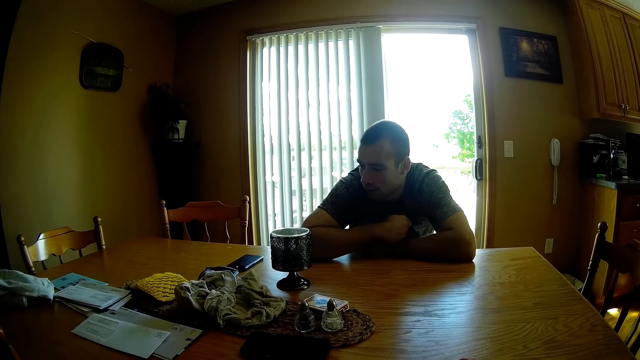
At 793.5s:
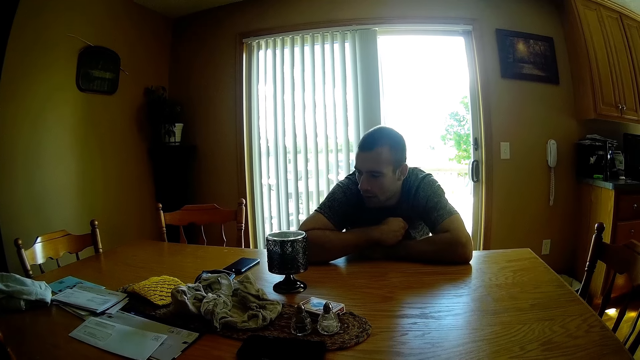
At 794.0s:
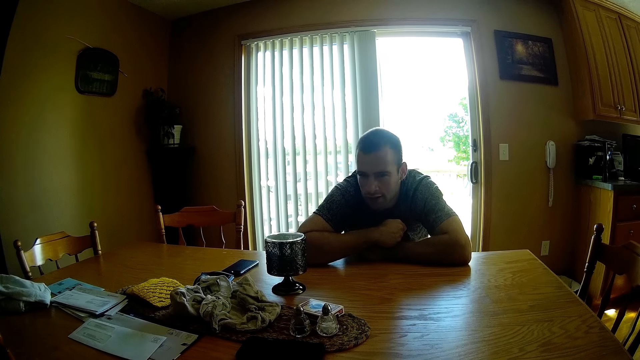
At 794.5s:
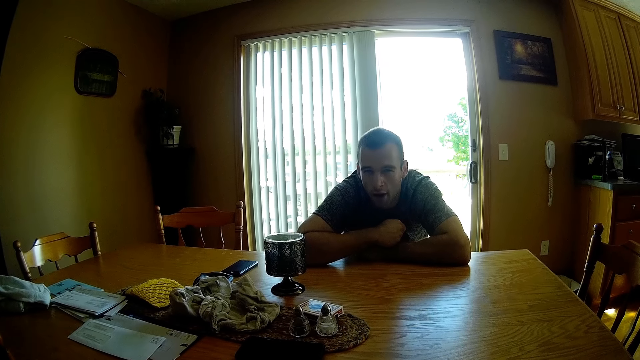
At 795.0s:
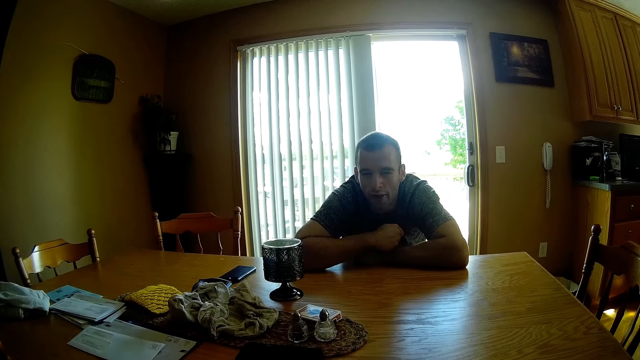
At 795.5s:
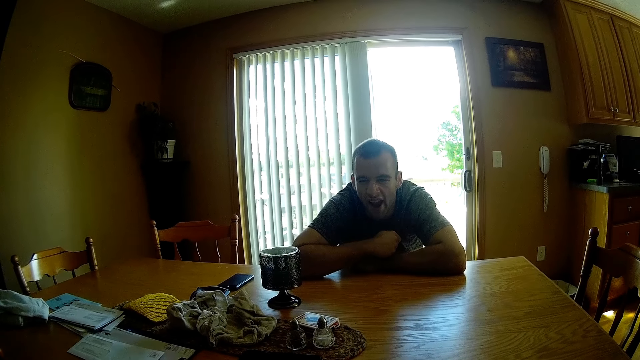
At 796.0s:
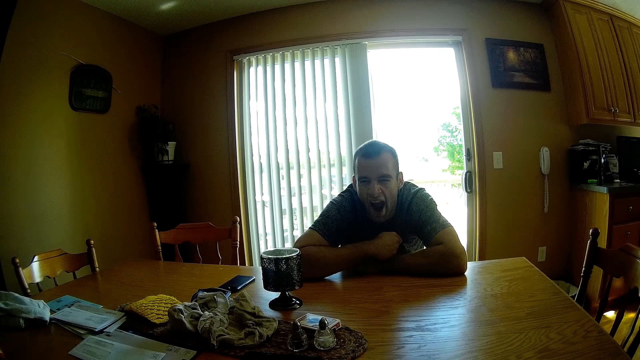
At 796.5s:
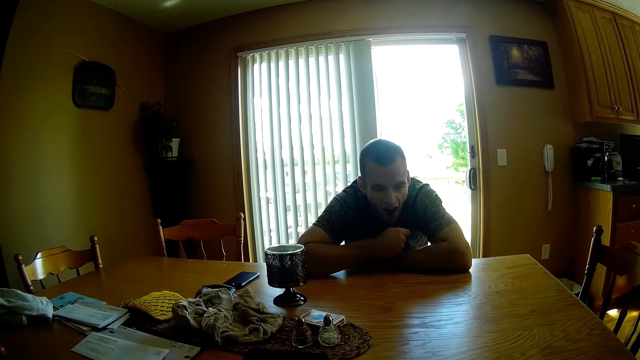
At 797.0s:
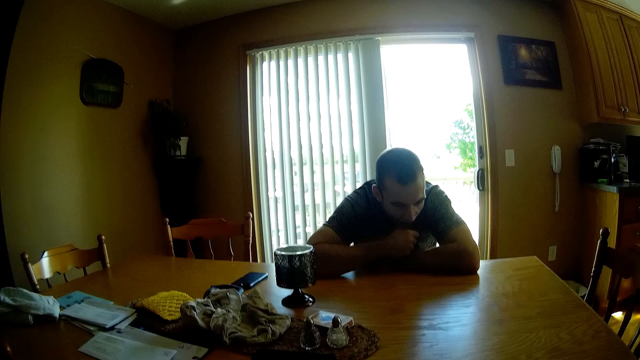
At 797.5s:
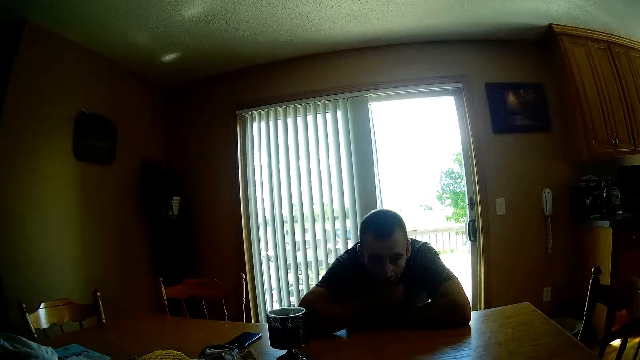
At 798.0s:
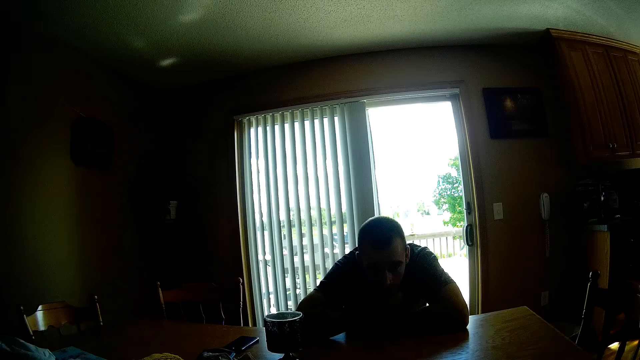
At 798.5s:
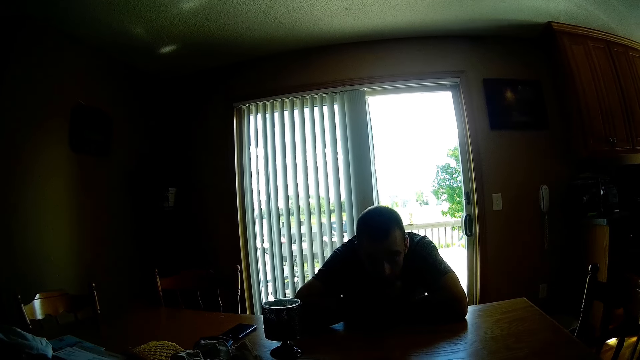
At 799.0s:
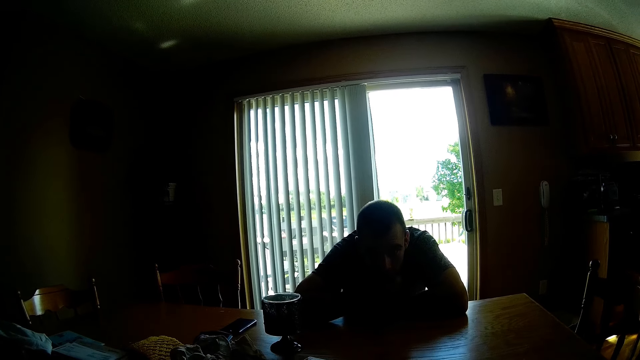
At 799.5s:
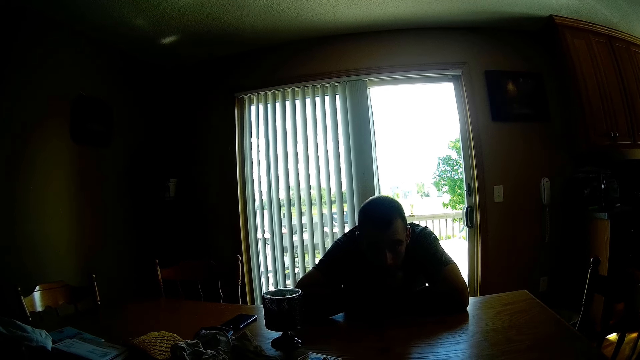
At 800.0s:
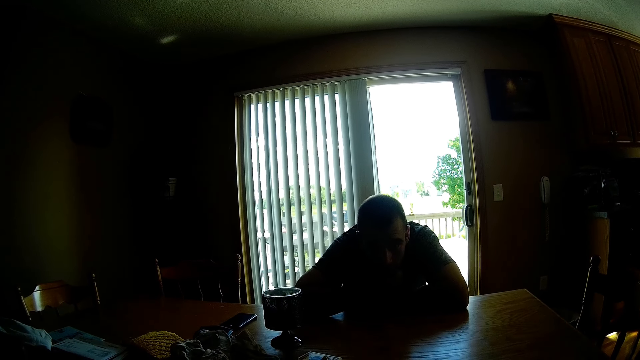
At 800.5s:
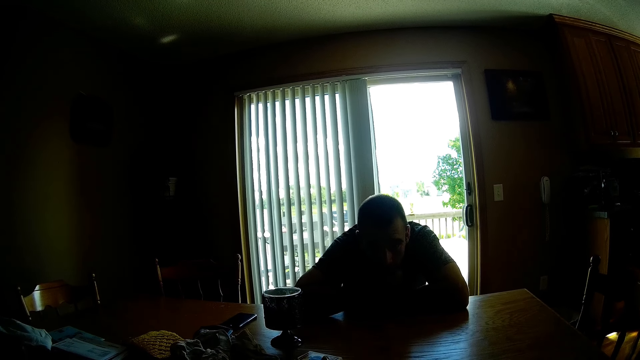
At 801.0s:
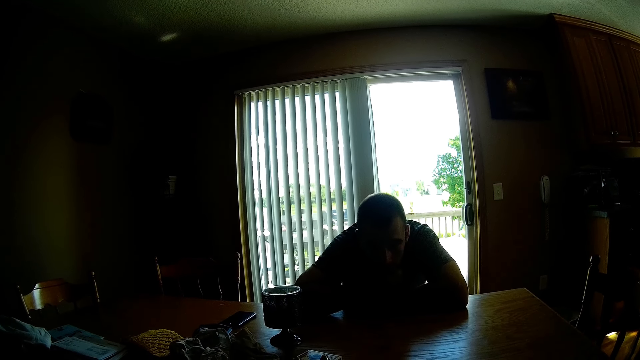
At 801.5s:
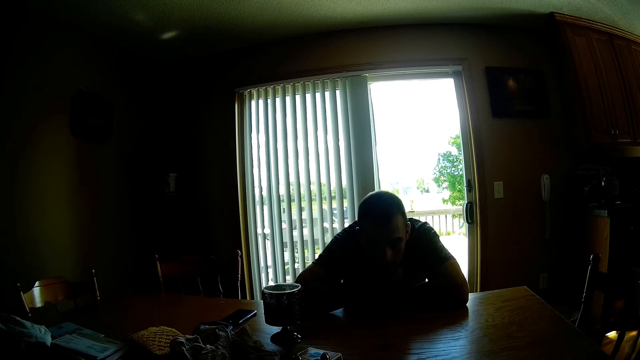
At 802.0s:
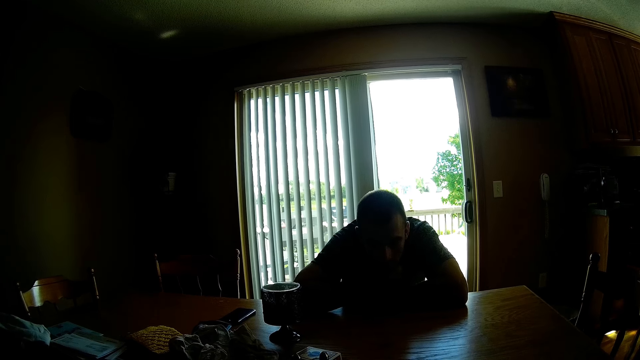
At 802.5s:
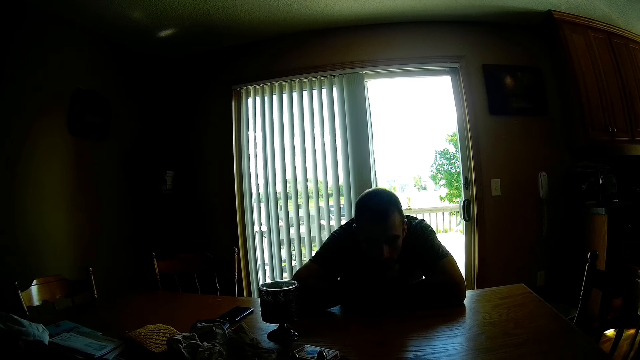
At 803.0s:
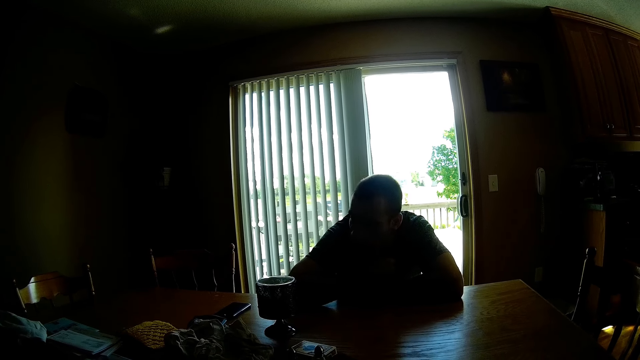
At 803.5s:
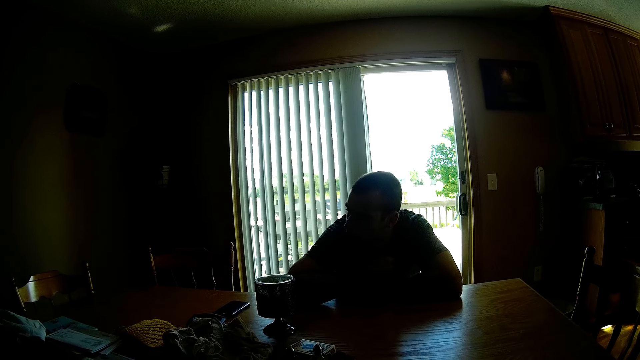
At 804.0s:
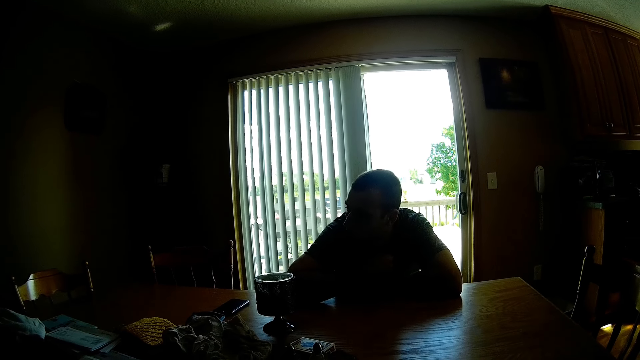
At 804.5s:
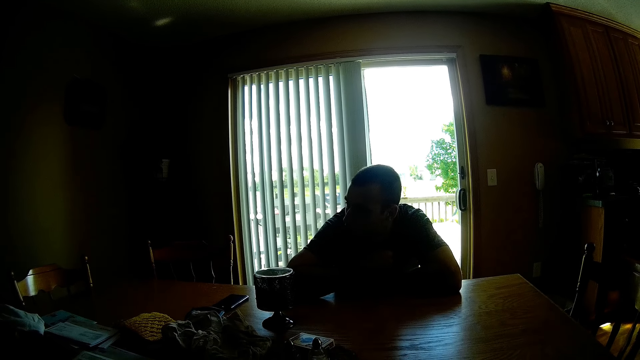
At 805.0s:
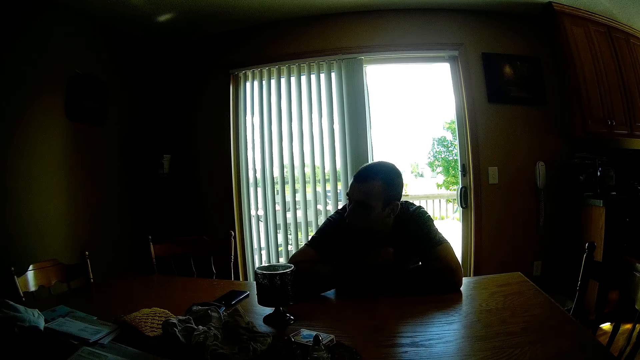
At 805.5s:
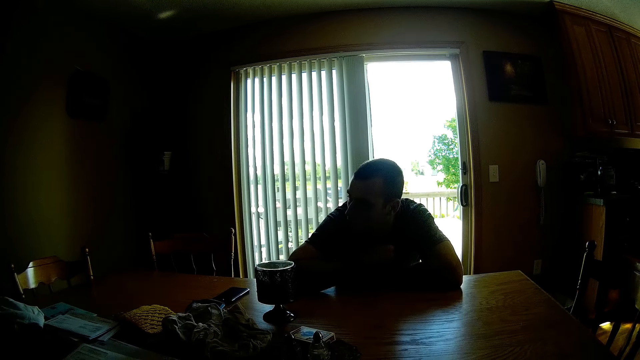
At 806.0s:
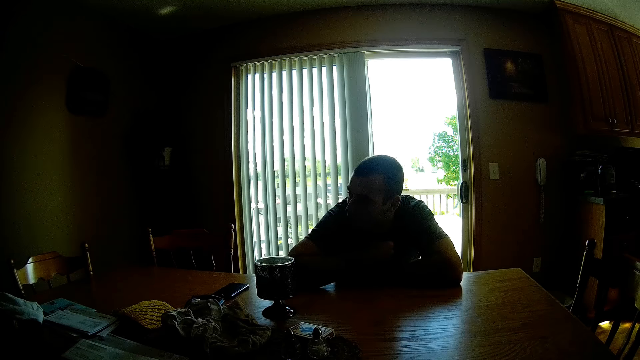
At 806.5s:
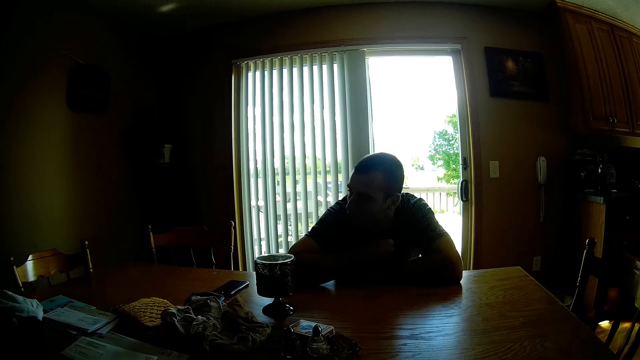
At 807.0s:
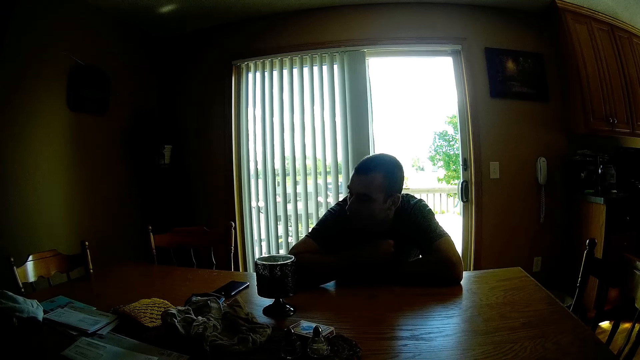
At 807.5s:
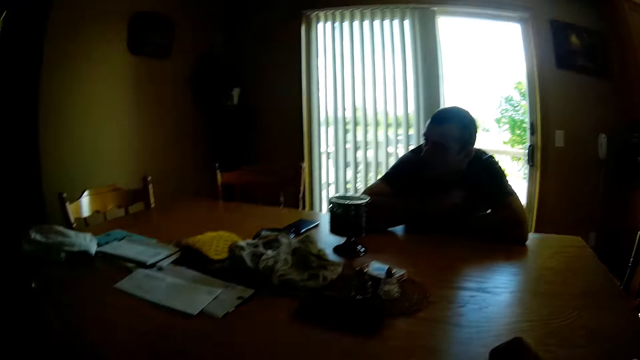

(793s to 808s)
The man responds to the camera wearer. The man yawns. The man converses with the lady.

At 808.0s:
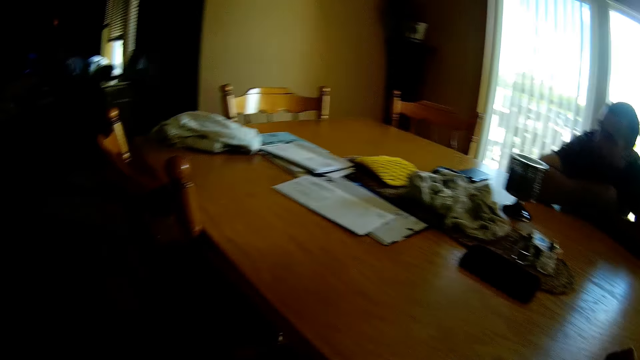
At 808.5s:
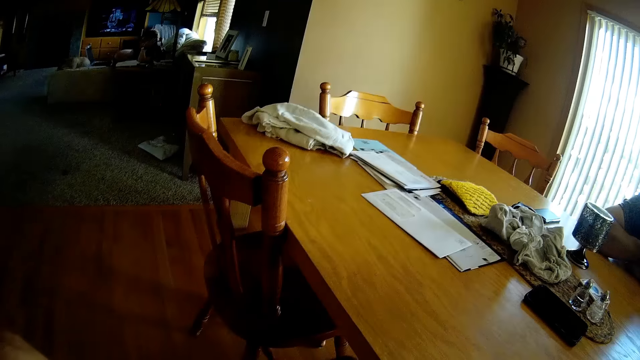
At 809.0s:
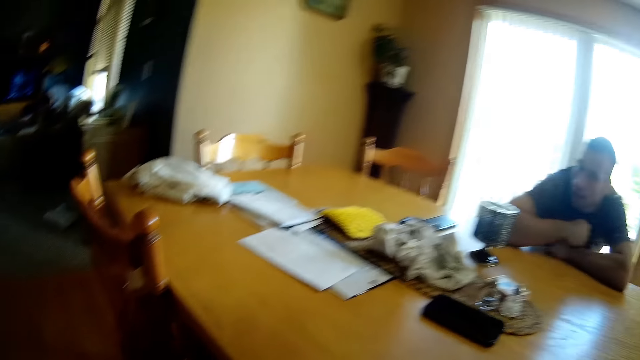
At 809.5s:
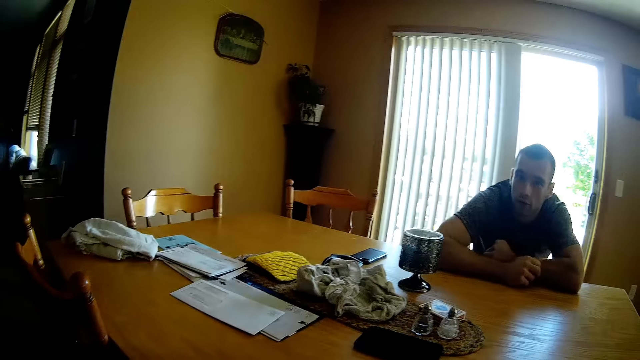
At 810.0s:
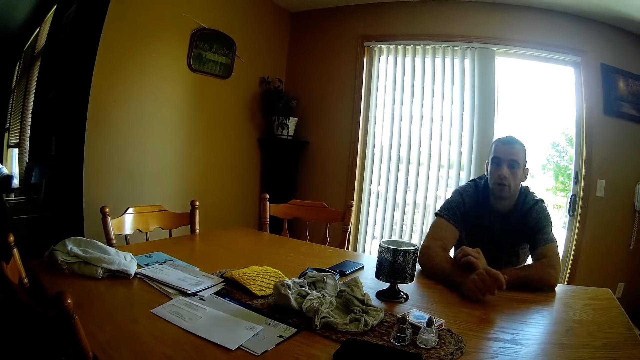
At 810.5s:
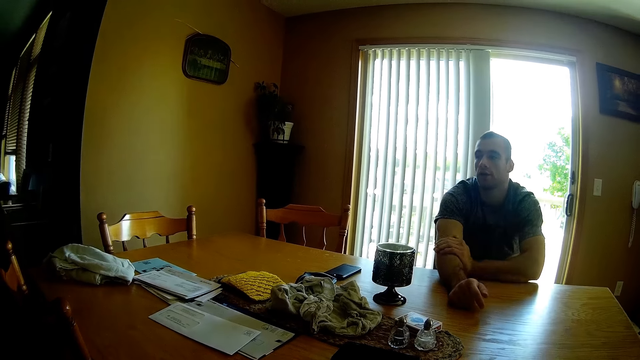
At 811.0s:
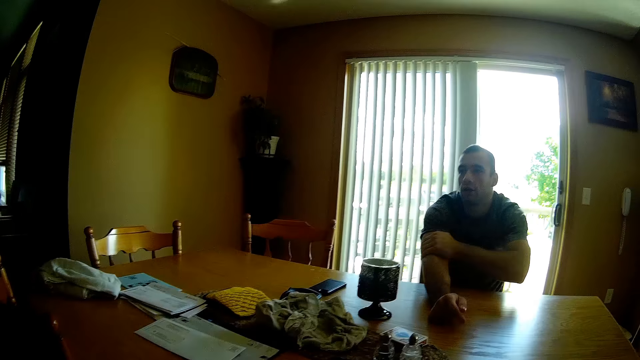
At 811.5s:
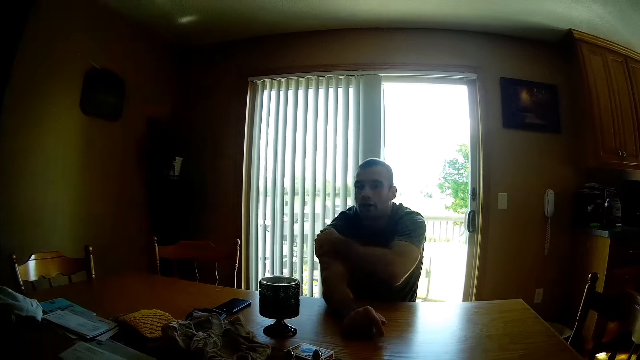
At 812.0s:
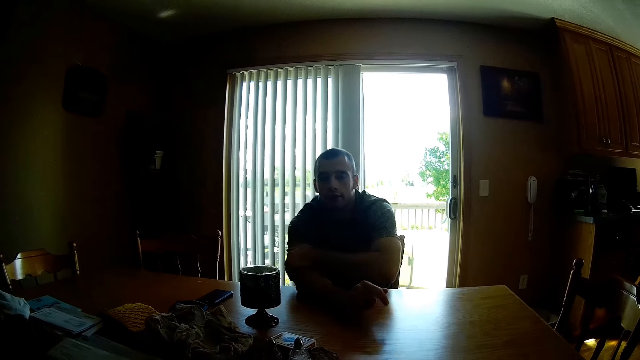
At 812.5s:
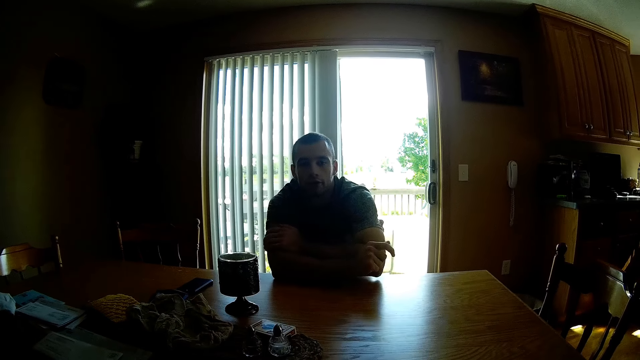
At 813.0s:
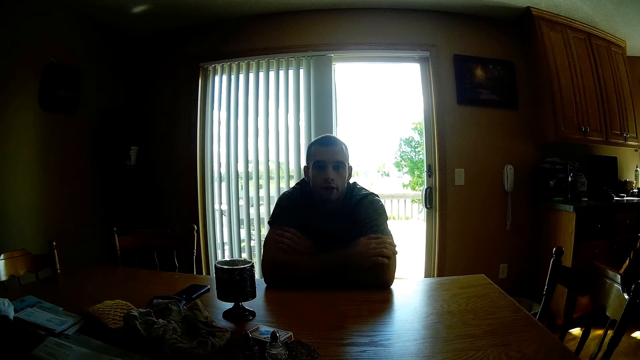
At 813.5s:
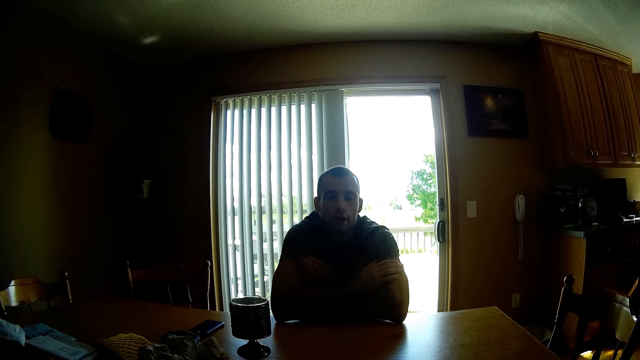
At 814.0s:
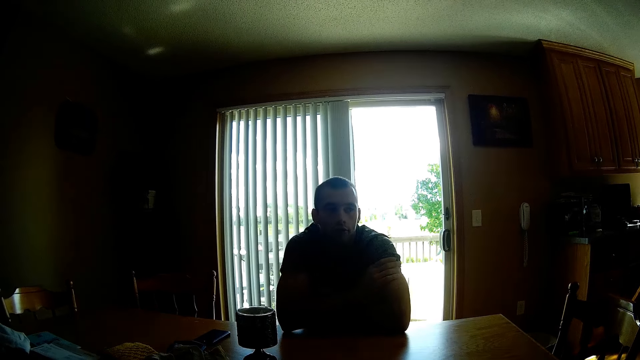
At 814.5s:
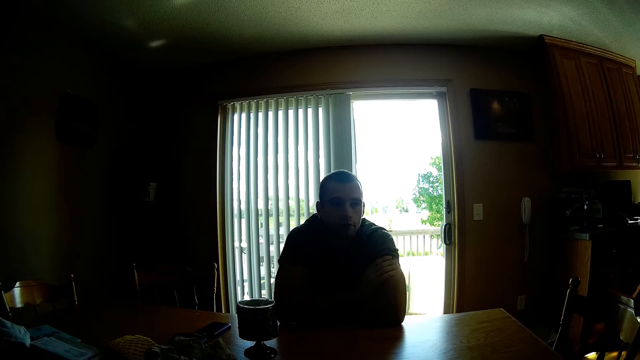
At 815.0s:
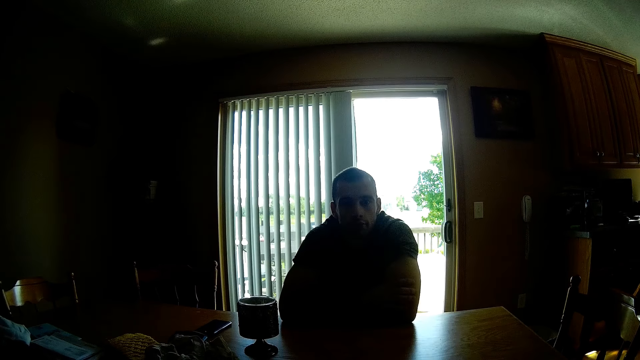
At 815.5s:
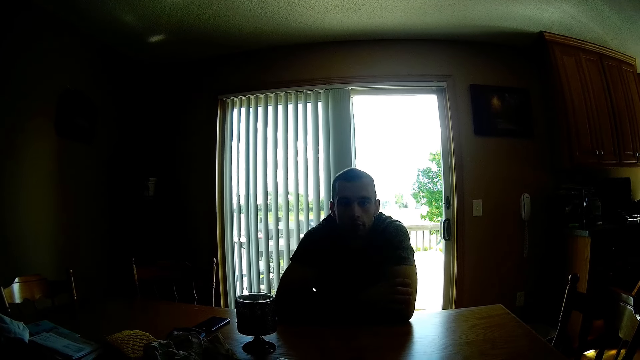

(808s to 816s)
The man converses with the camera wearer.
